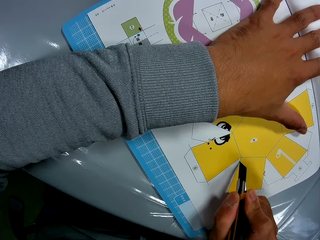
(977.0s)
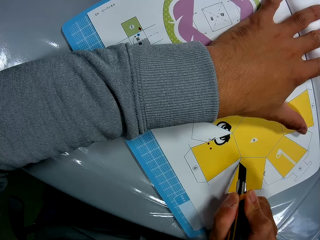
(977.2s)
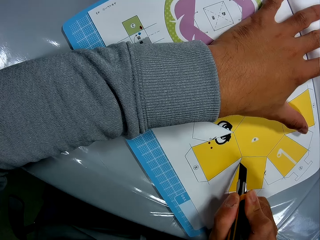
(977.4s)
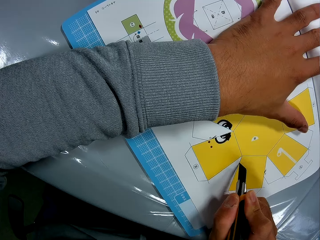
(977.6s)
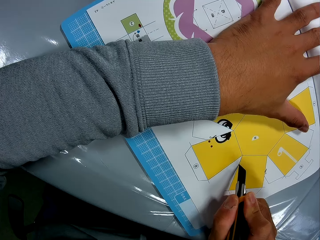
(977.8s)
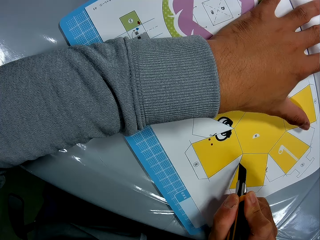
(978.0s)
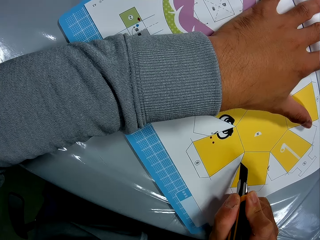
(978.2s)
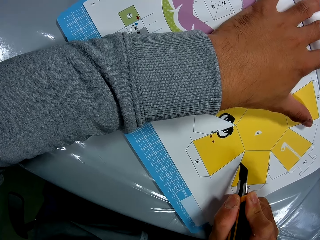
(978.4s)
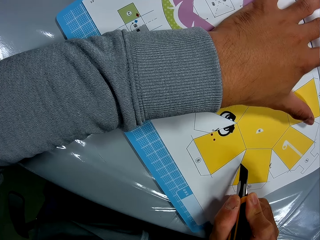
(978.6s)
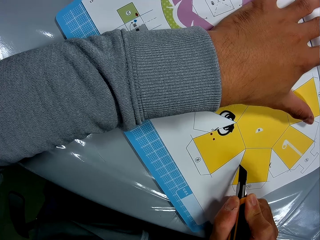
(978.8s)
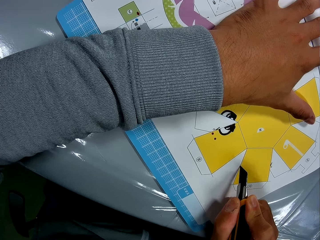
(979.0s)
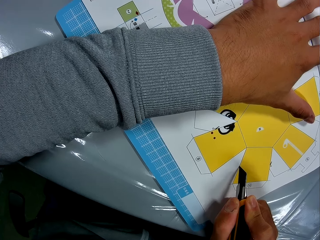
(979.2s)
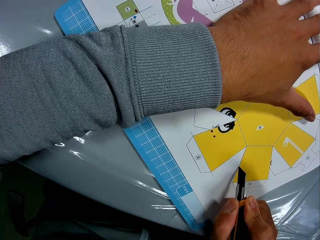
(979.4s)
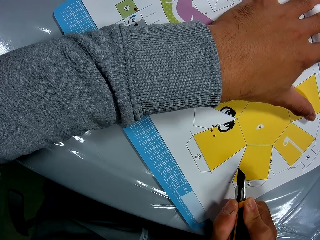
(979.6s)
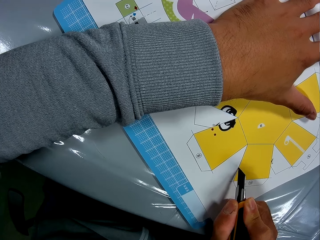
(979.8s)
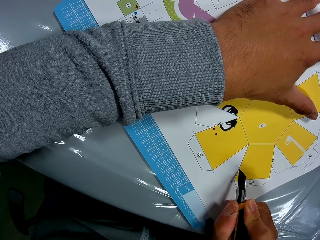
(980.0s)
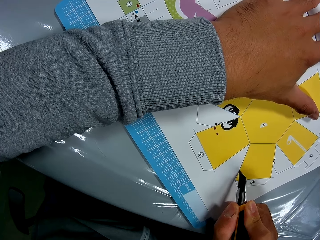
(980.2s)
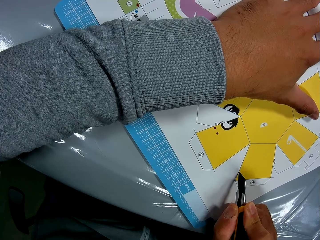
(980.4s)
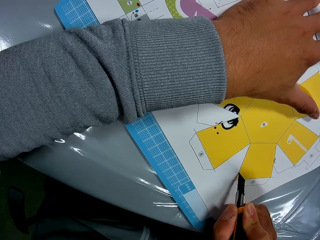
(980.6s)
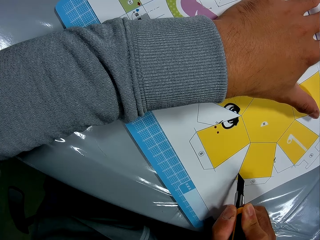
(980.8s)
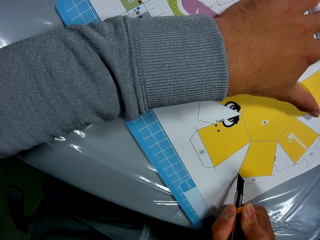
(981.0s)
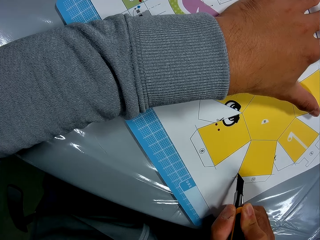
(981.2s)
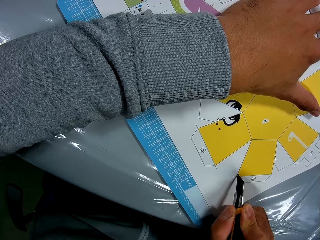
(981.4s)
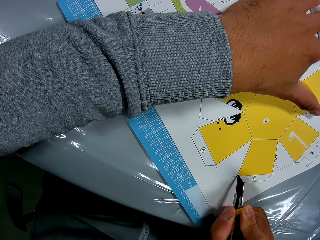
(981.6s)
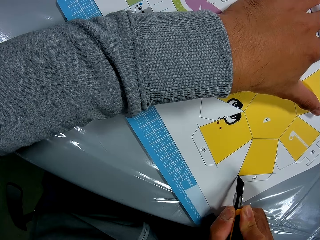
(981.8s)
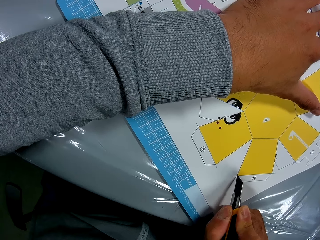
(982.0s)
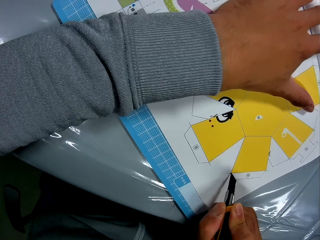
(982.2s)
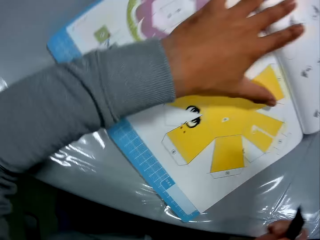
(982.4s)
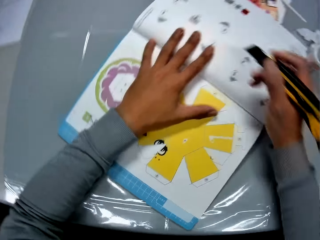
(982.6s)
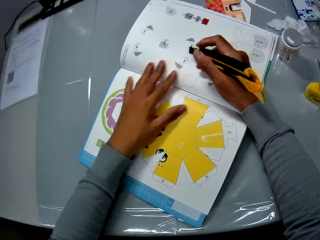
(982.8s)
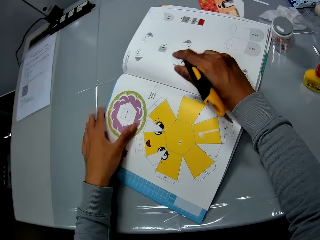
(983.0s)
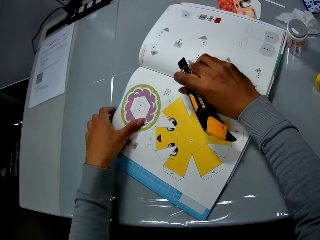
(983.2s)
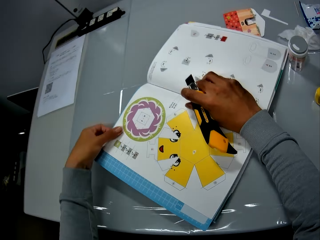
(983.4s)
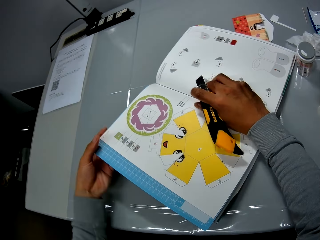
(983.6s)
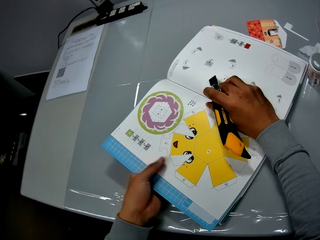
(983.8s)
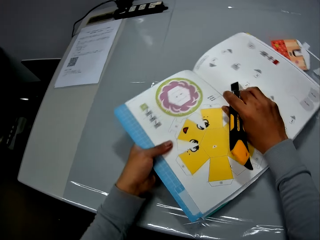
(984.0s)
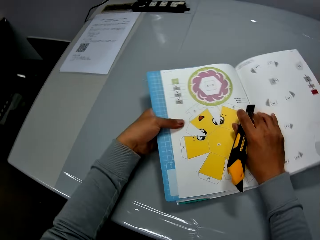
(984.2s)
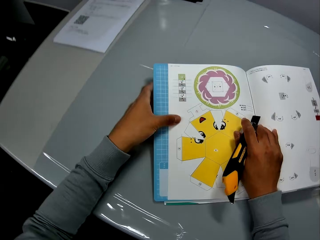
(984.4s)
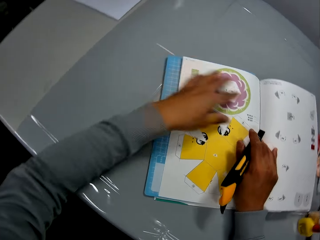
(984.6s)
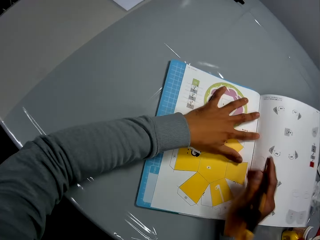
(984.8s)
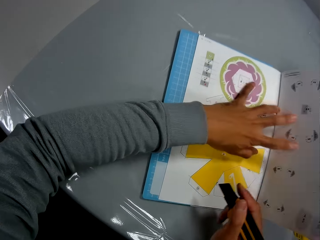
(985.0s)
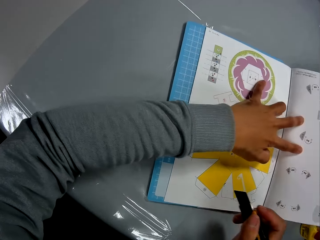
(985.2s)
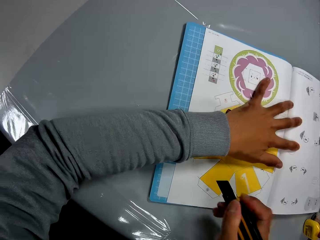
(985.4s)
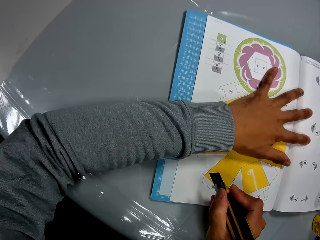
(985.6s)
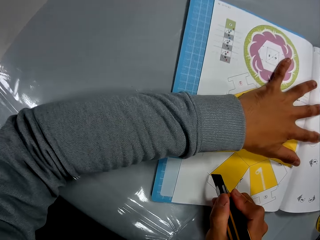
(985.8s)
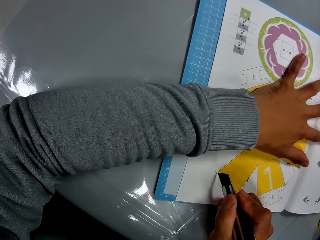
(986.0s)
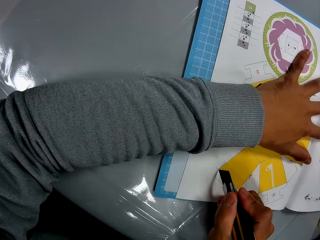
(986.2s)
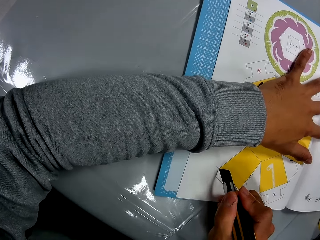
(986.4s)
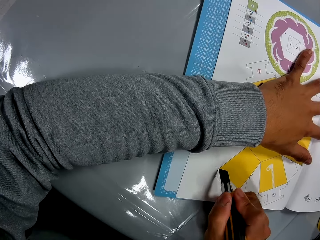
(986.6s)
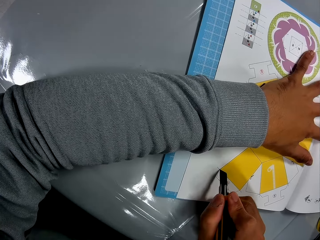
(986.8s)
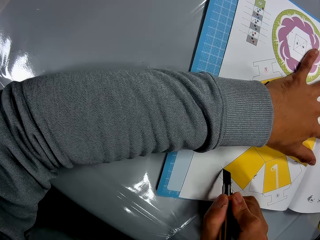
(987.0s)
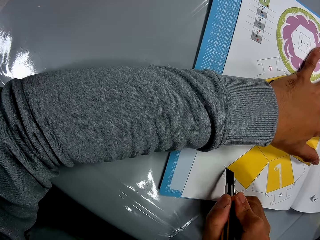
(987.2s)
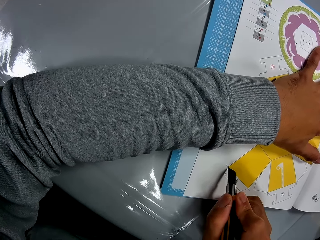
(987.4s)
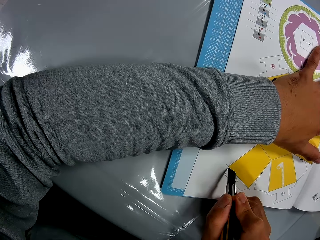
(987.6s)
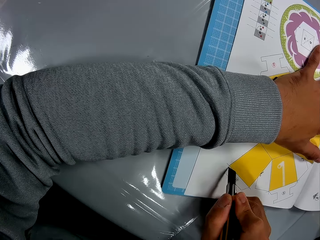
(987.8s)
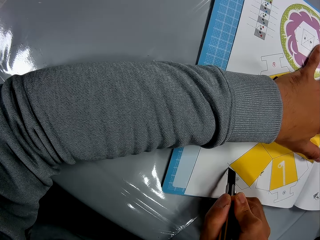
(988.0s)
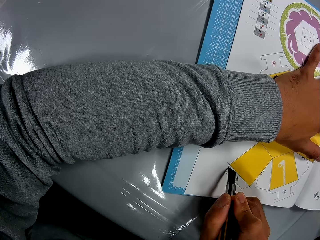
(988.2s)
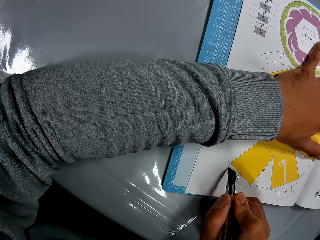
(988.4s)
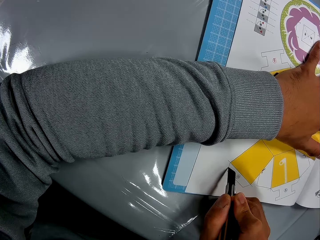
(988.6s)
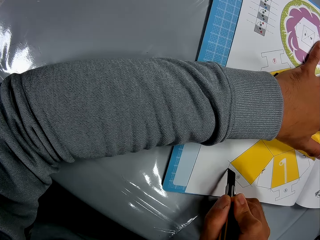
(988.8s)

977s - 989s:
The camera wearer rotates the craft book. He places his left hand on the craft book. He stares at the book. He continues to cut the paper craft from the craft book.

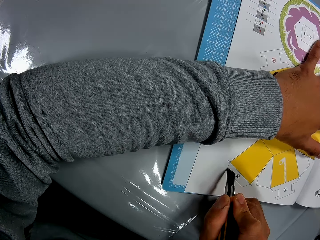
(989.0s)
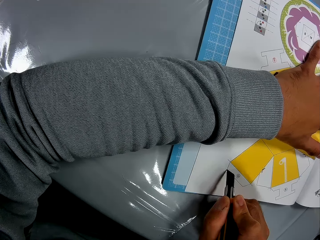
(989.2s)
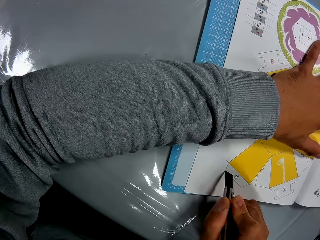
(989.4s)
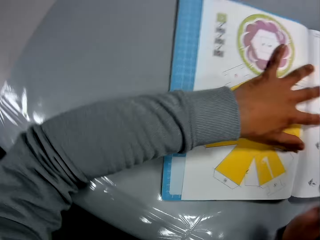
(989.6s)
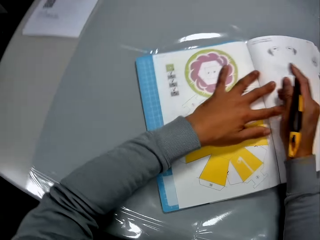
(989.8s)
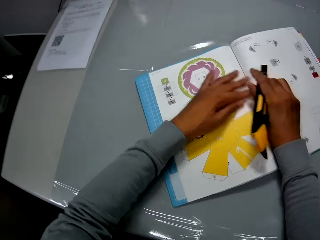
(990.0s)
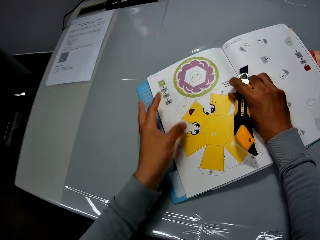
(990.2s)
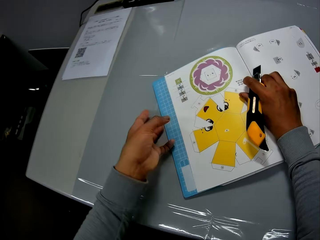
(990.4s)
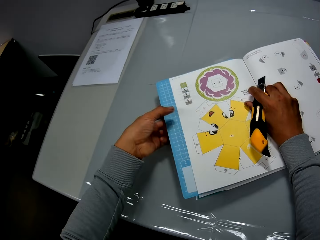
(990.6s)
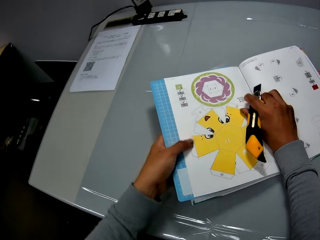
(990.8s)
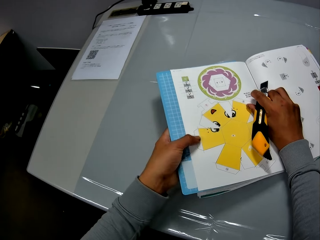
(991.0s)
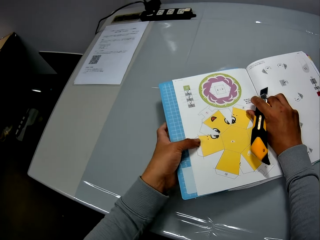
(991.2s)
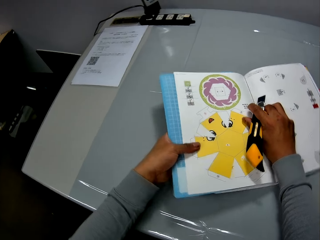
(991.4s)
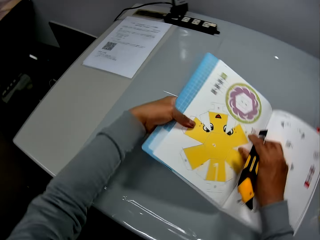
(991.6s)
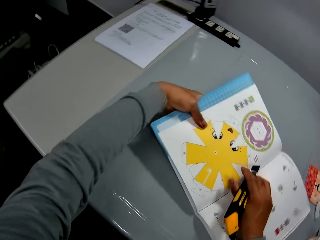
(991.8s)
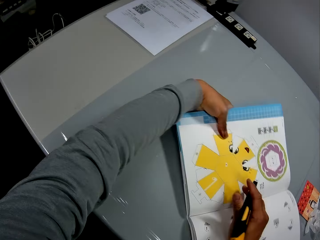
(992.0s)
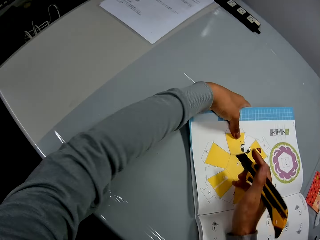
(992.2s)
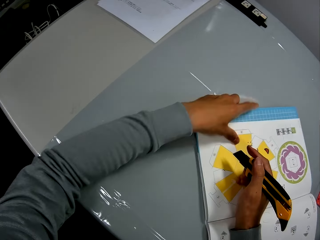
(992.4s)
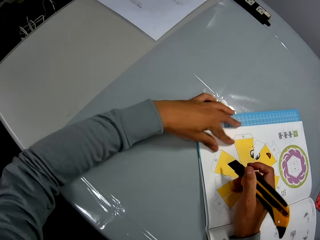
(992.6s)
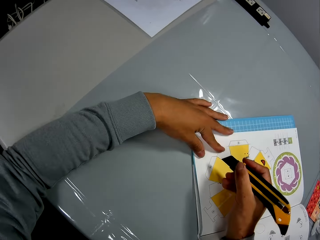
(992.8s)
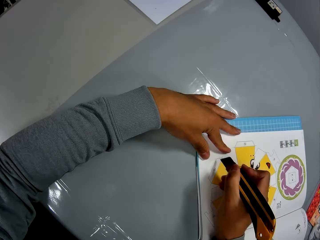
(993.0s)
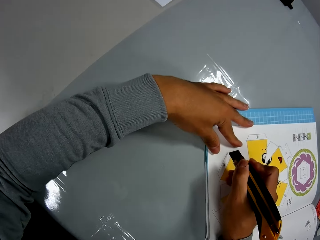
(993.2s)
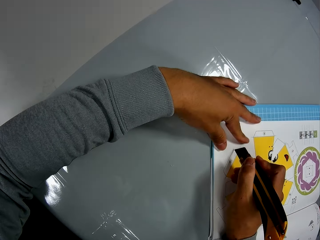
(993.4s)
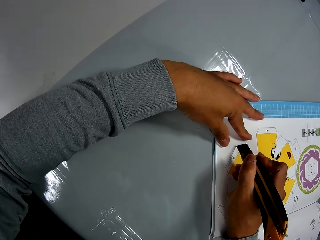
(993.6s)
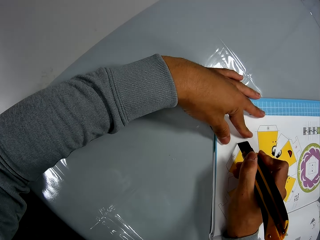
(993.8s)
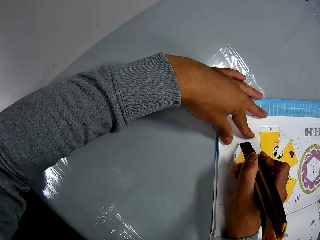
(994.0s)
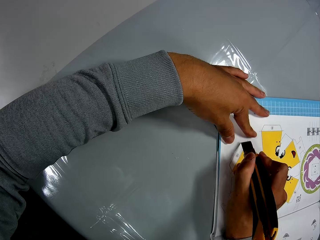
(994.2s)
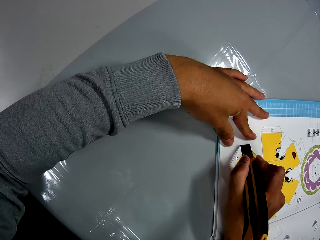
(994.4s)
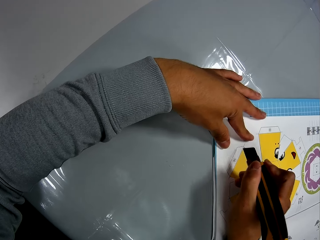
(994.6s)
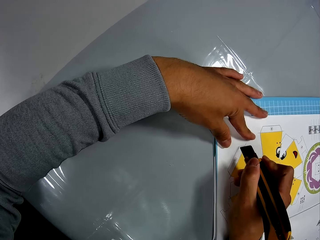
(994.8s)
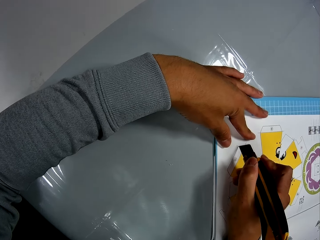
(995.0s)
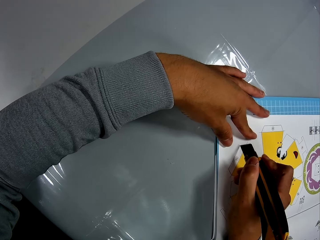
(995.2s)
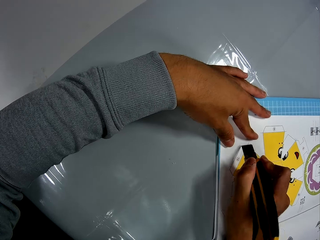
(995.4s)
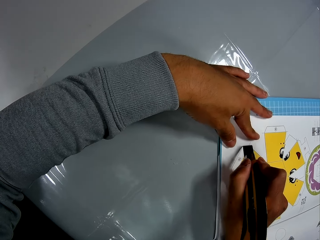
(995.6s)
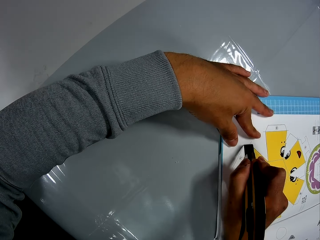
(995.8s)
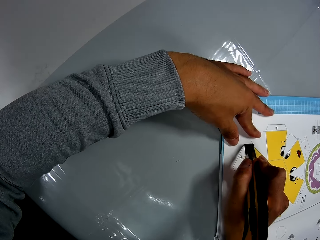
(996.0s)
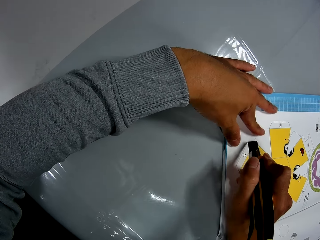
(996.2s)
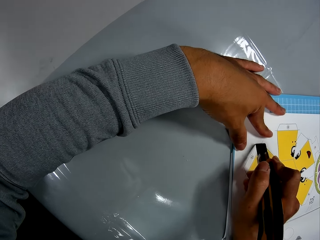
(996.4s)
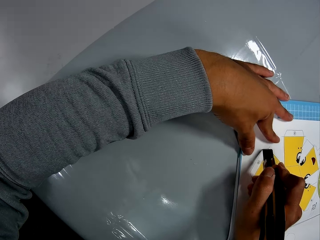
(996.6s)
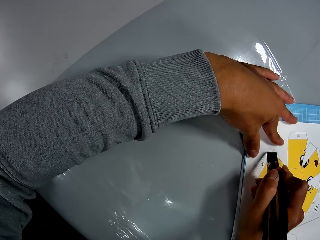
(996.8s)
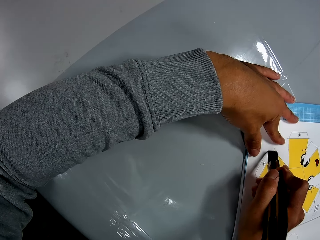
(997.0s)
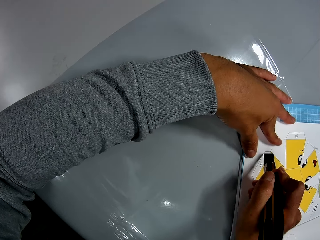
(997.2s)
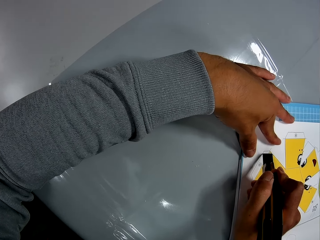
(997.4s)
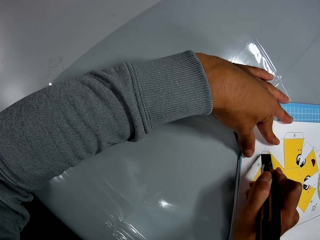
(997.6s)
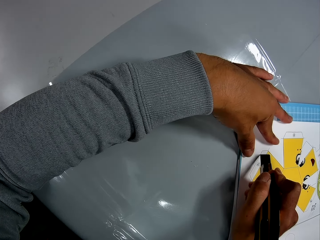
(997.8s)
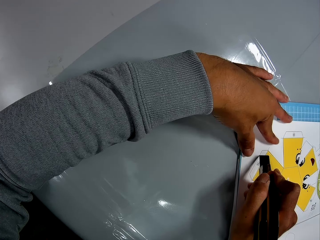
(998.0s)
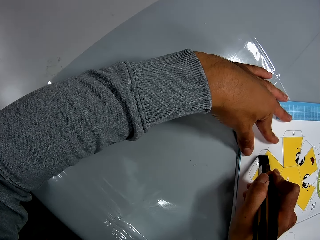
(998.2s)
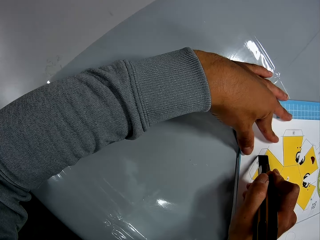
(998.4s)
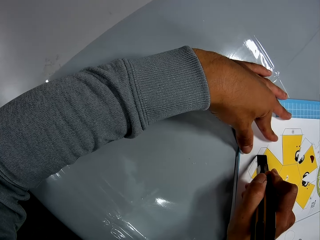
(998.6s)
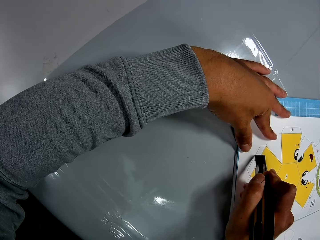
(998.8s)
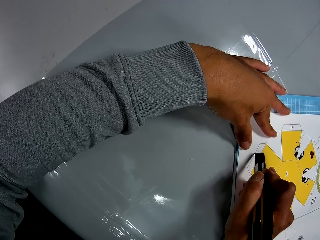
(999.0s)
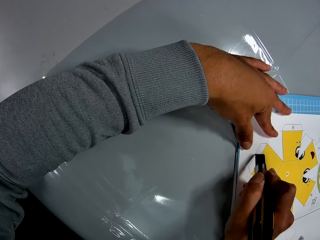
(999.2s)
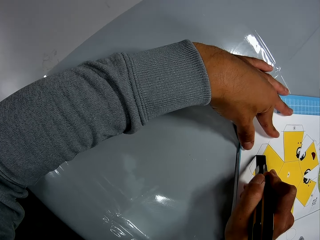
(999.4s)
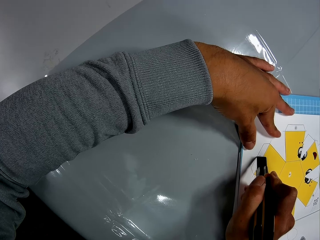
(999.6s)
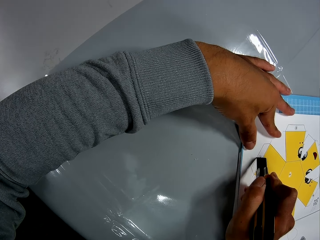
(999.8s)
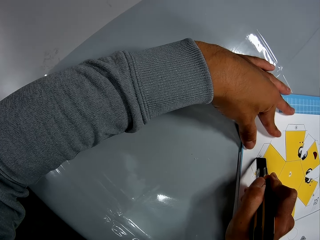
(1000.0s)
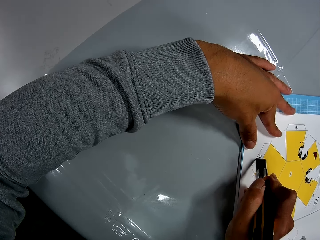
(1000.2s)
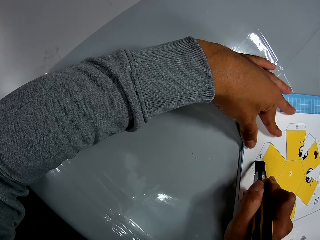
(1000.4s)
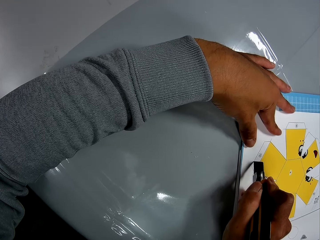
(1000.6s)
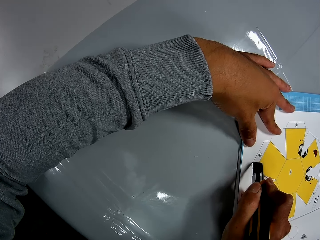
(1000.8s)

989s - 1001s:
The camera wearer rotates the craft book. He places his left hand on the craft book. He continues to cut the paper craft from the craft book. He stares at the book.
